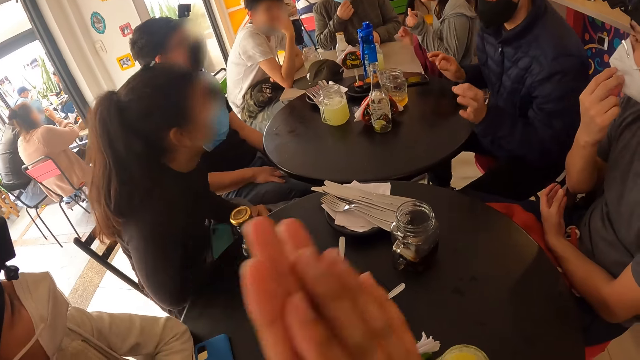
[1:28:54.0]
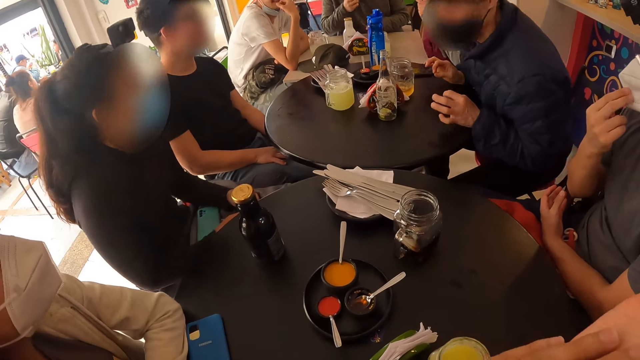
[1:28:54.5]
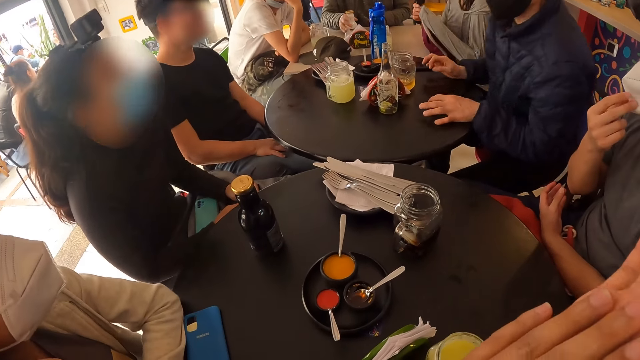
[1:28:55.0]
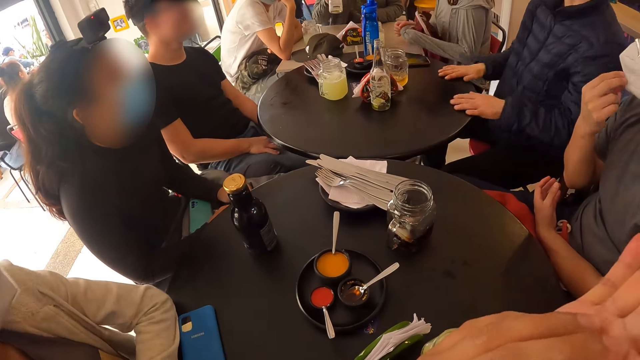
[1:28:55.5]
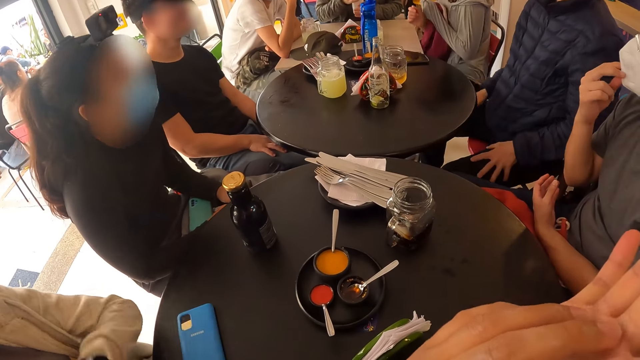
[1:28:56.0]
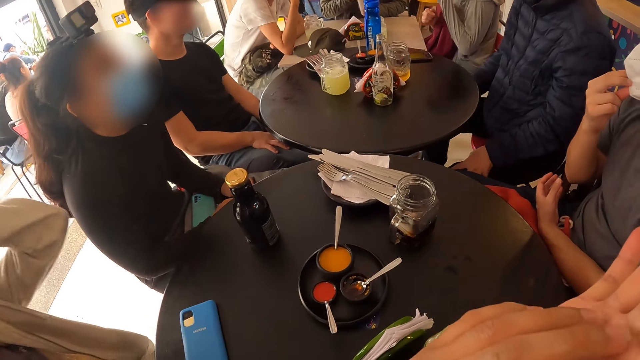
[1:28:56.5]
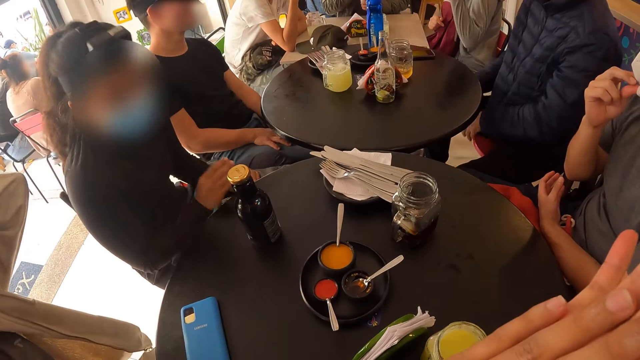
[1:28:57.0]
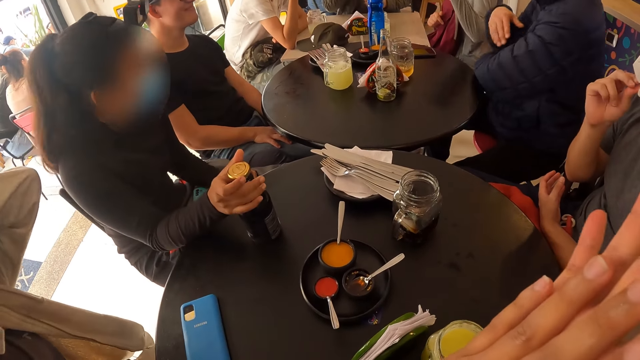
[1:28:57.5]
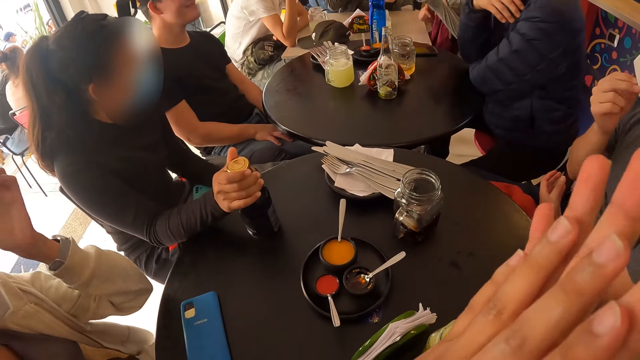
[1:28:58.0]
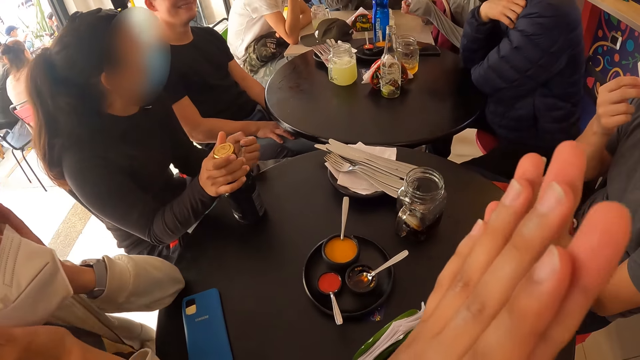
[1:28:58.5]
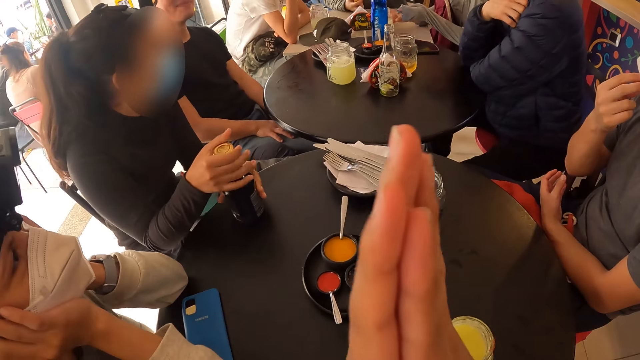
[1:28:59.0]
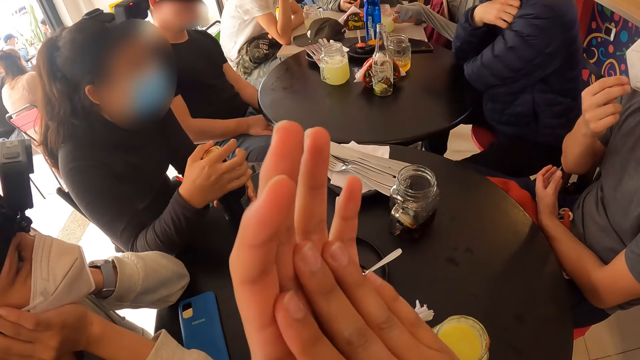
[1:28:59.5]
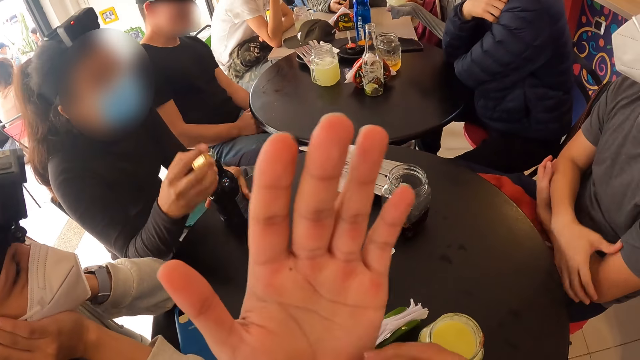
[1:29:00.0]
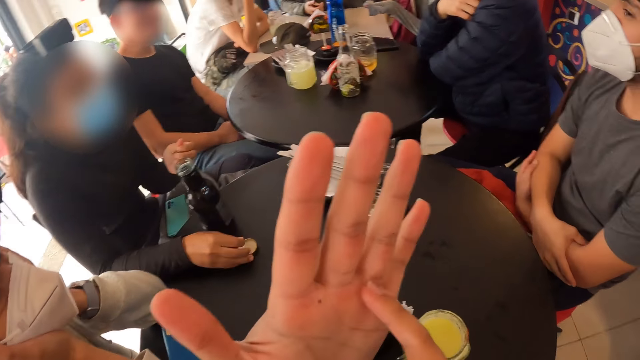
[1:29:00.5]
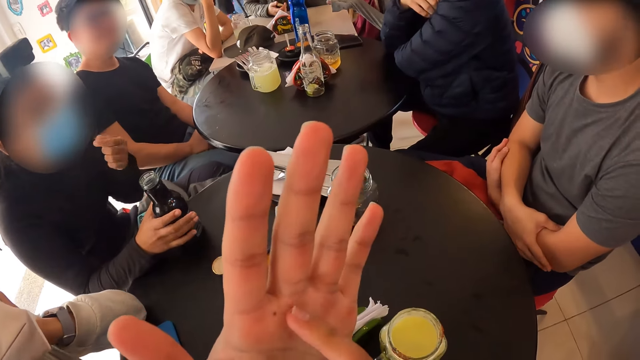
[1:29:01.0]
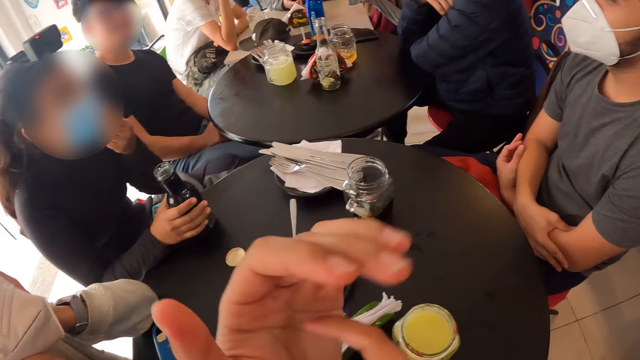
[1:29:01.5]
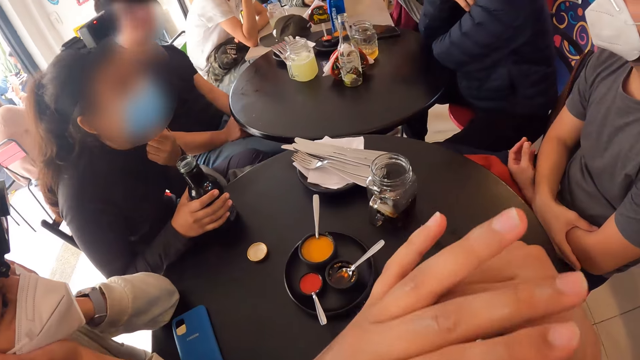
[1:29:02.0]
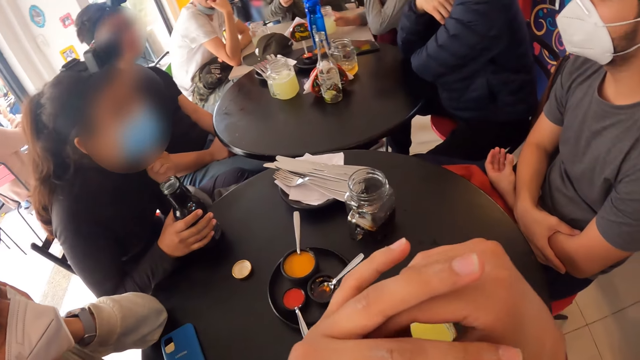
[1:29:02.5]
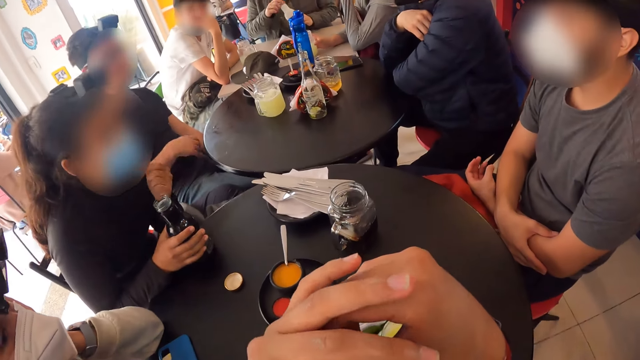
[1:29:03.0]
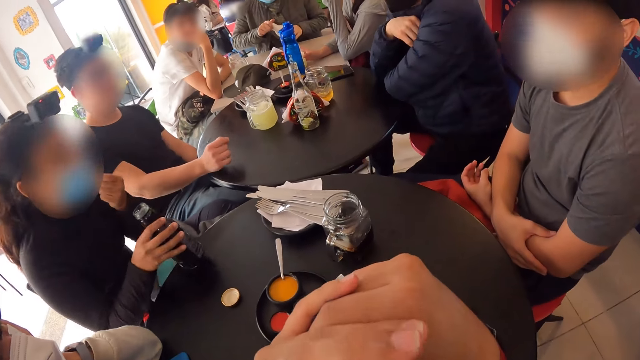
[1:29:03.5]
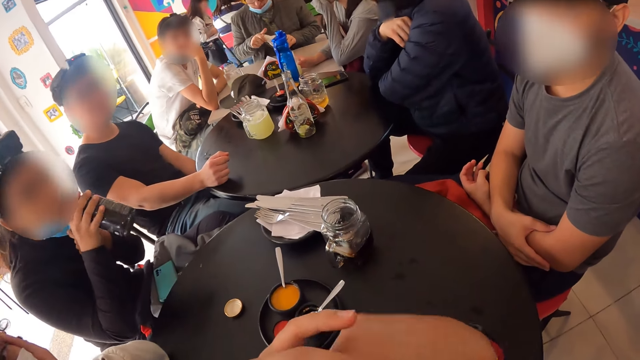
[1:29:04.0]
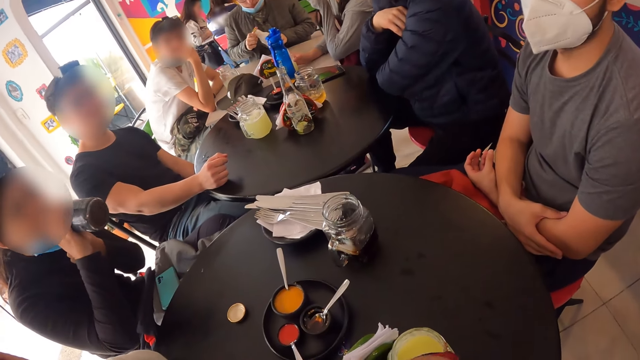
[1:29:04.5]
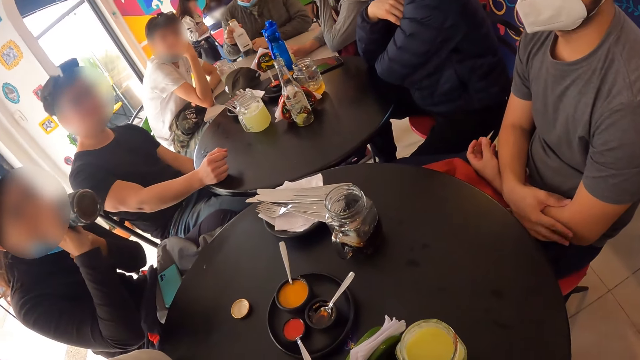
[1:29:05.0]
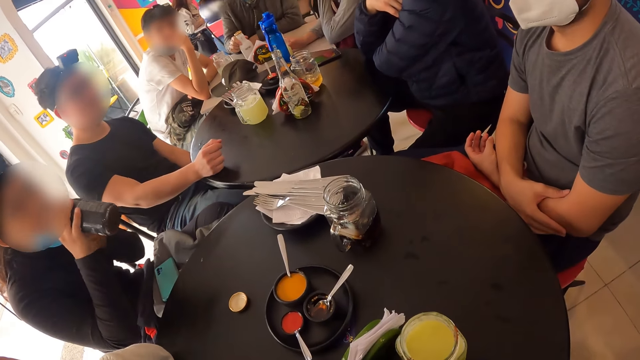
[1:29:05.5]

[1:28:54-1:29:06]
The camera wearer lifts a hand. A man sways his hands. The camera wearer rubs the hands. The man moves his hands away from the table and touches his thighs. A lady lifts a hand. Another lady holds the black bottle on the table with her right hand. The first man rests his arms on the table. The other lady moves the bottle. The first lady lowers a hand. The other lady holds the black bottle on the table with both hands. She opens the black bottle with her right hand. Another man lowers his hand. The other lady drops the cover of the black bottle on the table with her right hand. She touches her mask. She touches her face with her left hand. The camera wearer crosses fingers. The other lady picks up the black bottle from the table with her right hand. She lowers the mask. A third man rests his hand on the table. The other lady drinks from the black bottle in her right hand.

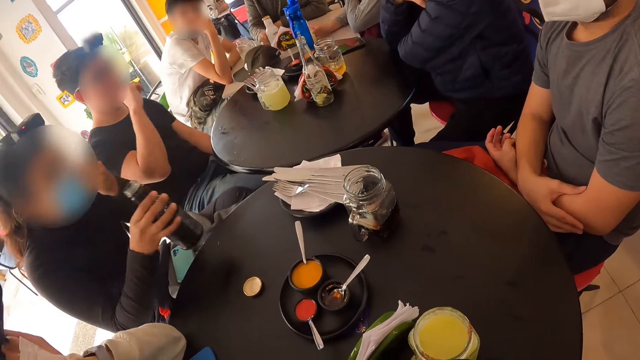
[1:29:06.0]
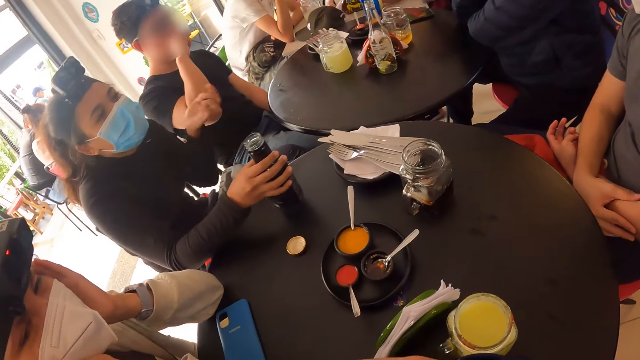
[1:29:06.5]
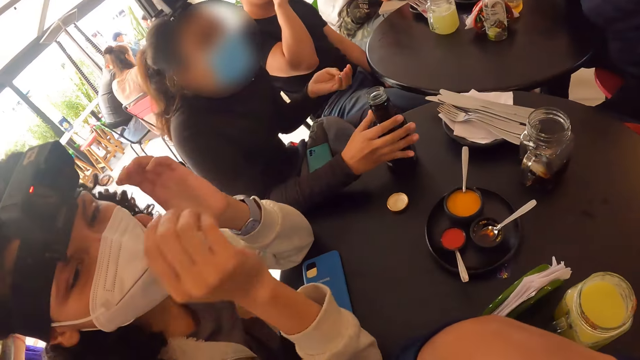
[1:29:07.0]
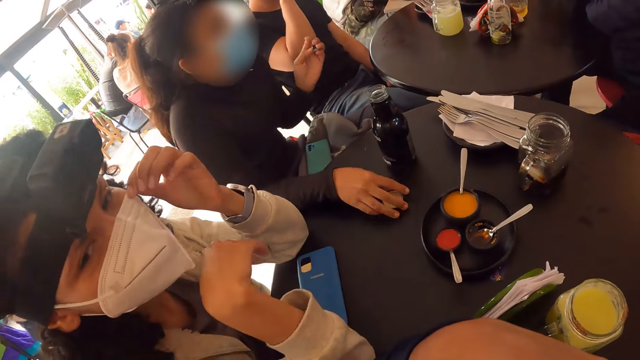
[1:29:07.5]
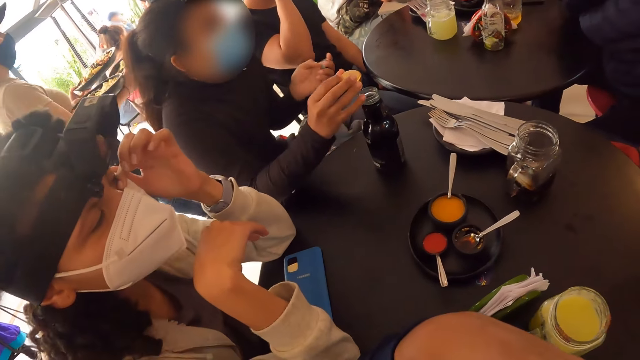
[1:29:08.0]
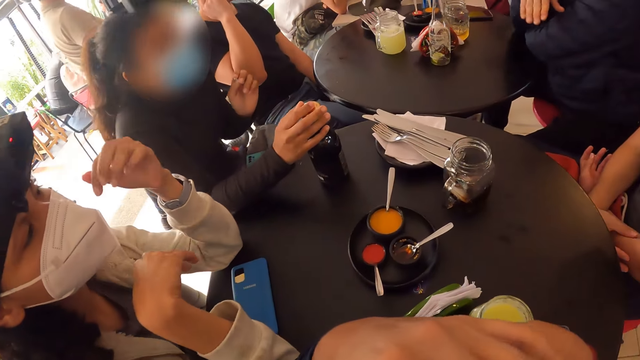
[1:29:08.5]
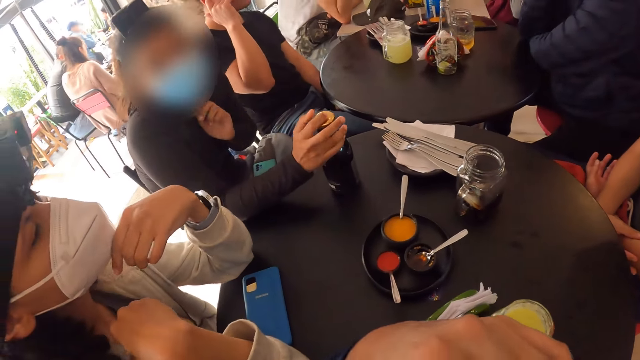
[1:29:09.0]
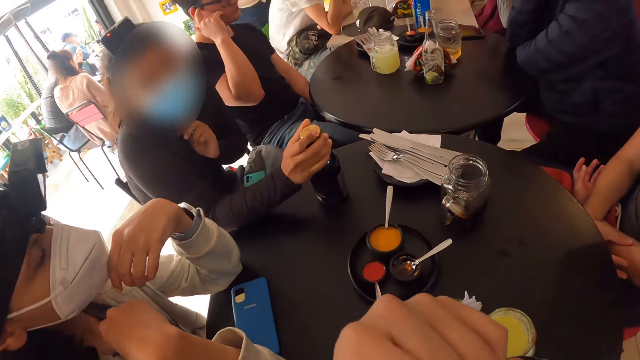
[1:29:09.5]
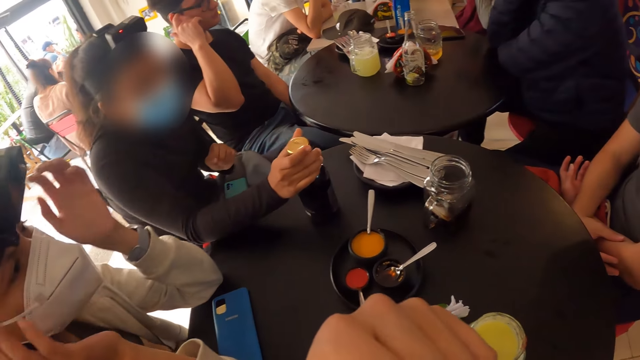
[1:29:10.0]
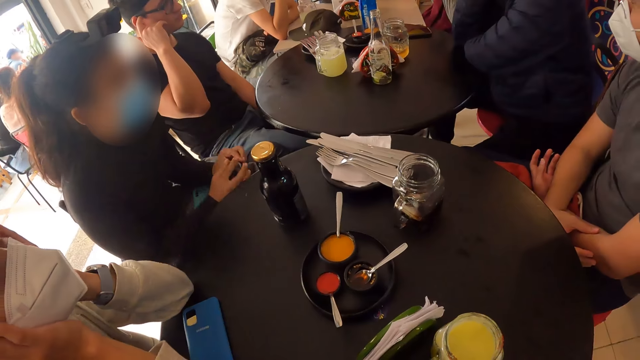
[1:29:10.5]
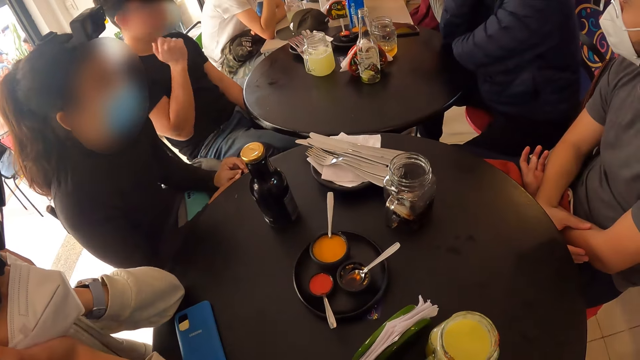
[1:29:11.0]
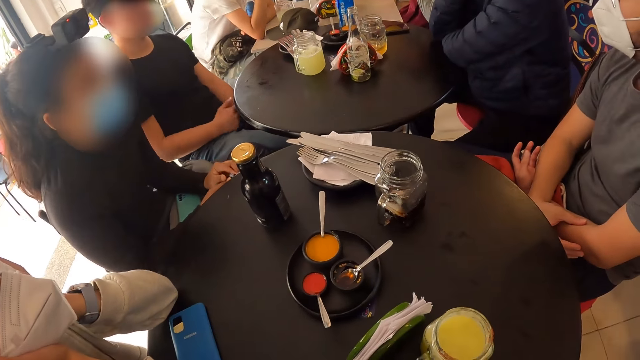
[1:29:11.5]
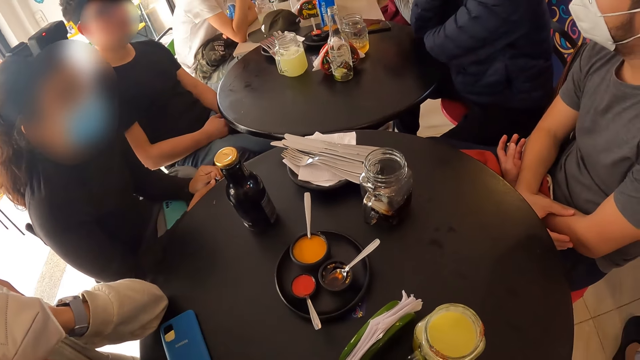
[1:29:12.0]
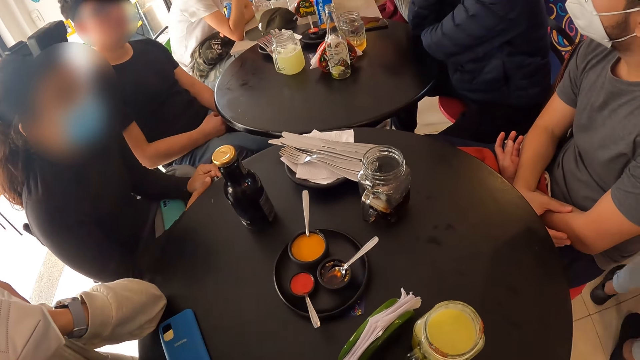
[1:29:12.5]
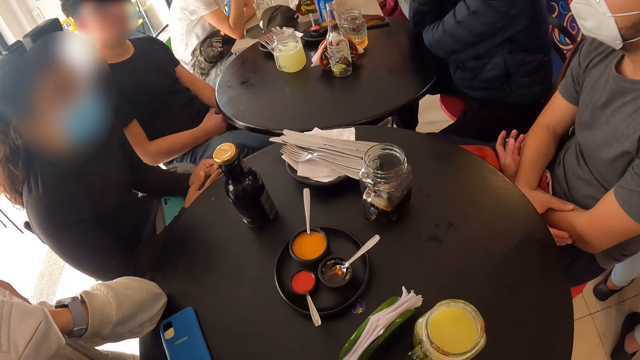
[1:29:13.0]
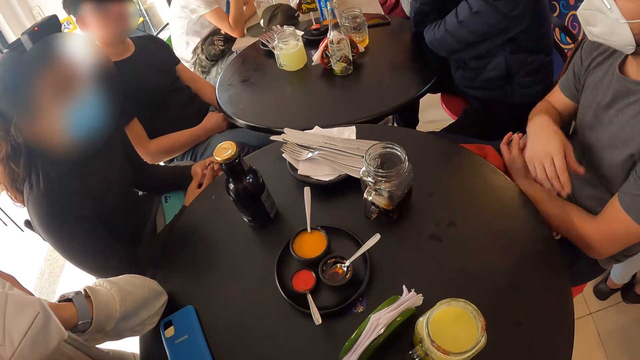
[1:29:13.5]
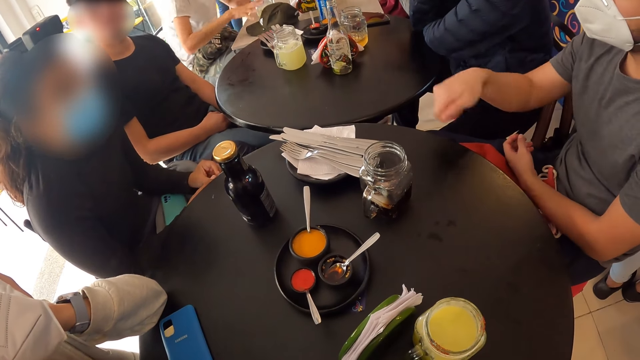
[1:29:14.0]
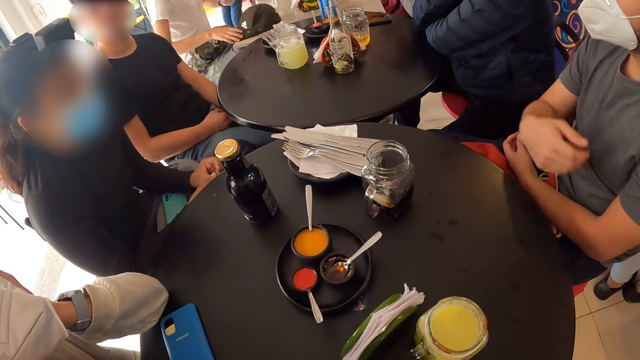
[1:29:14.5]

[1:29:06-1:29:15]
A man removes his hand from the table and scratches the face. A woman drops the black bottle on the table with her right hand. The woman picks up the cover of the black bottle from the table with her right hand. Another woman touches her face with her left hand. She rubs an eye. The first woman covers the black bottle with the cover in her right hand. The other woman adjusts the mask and holds her face. The man lowers a hand. Another man sways a hand.
